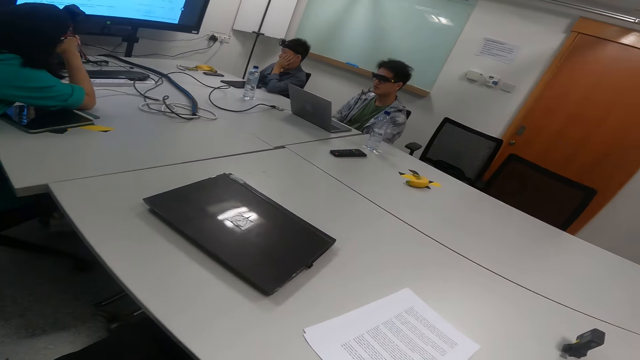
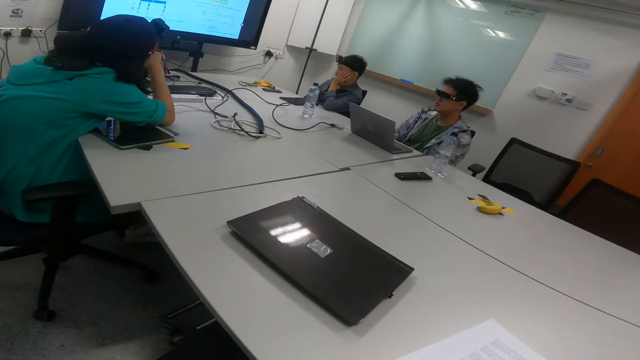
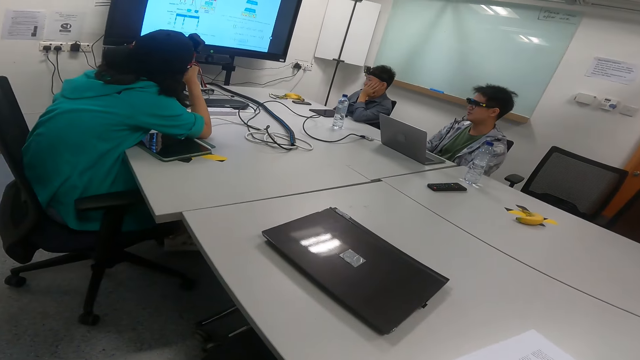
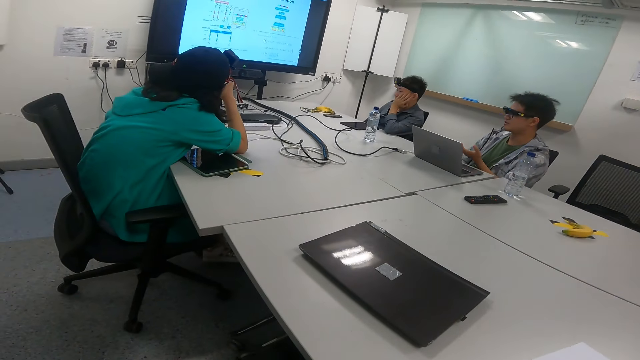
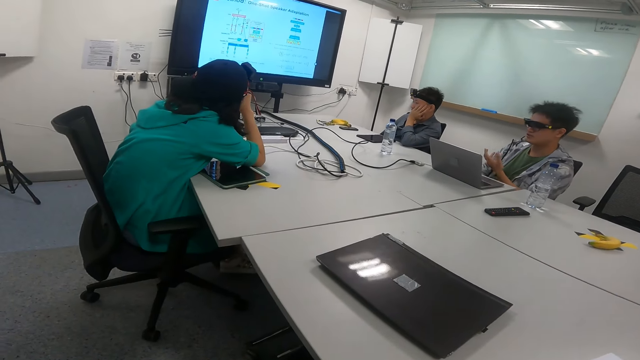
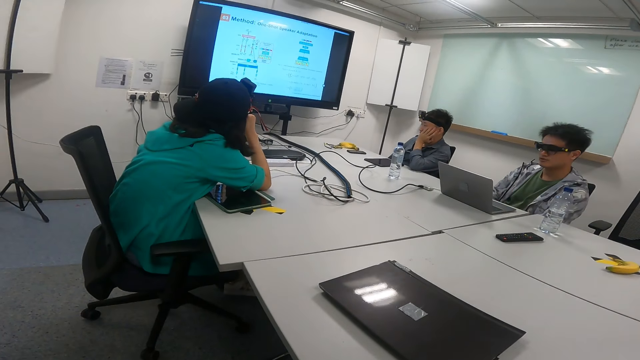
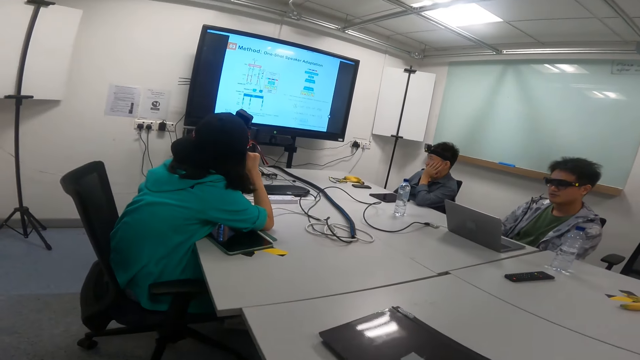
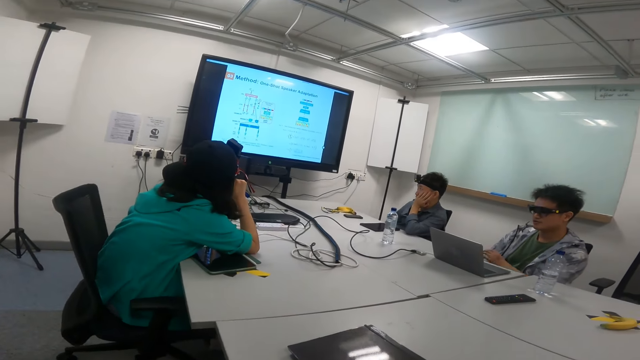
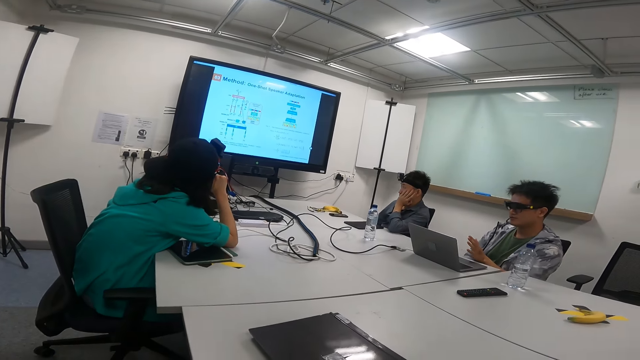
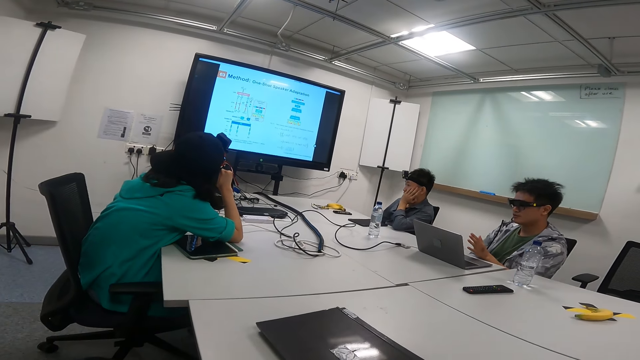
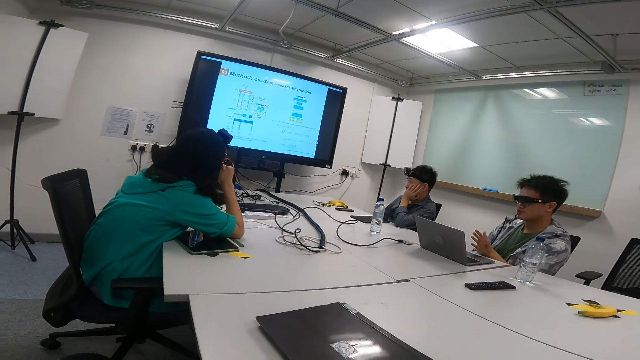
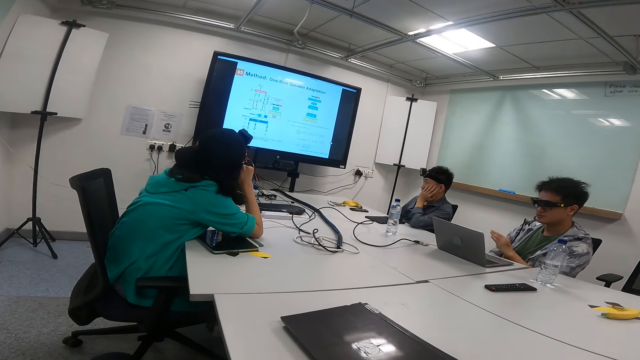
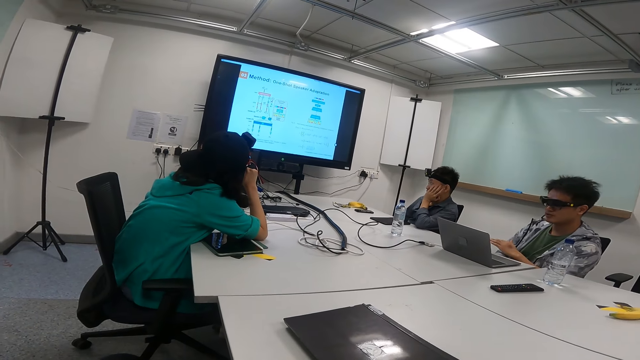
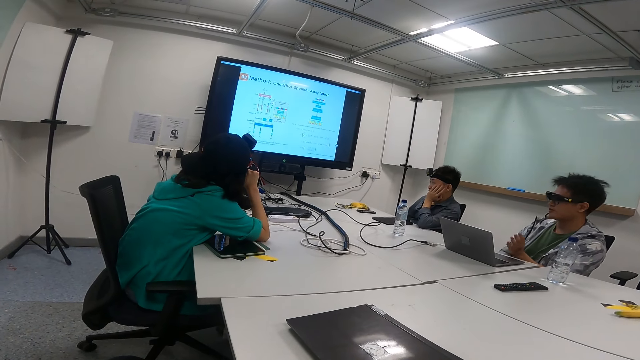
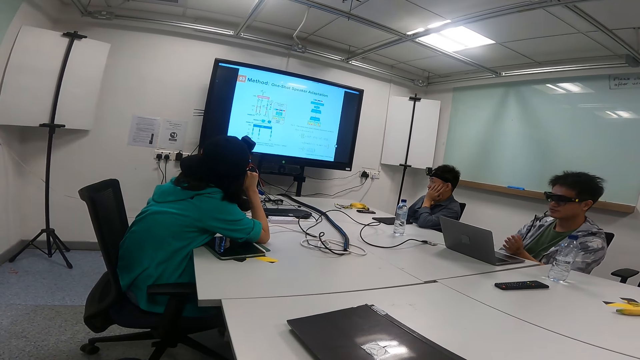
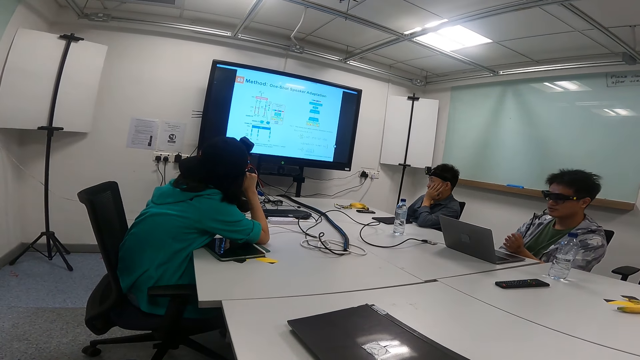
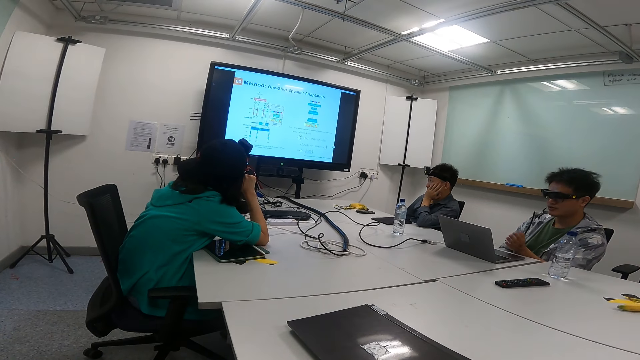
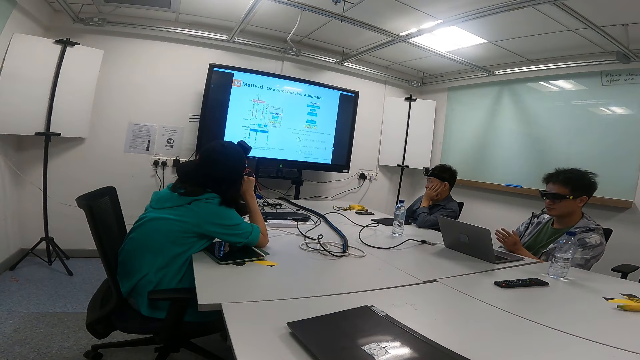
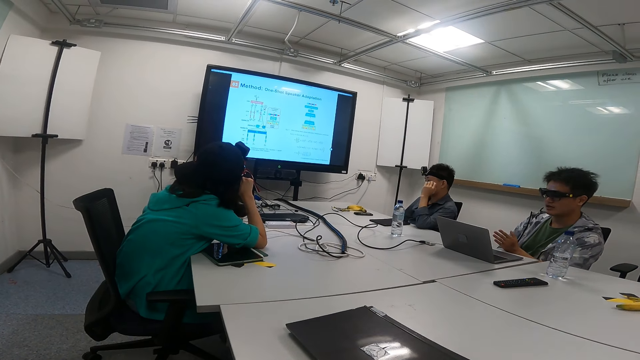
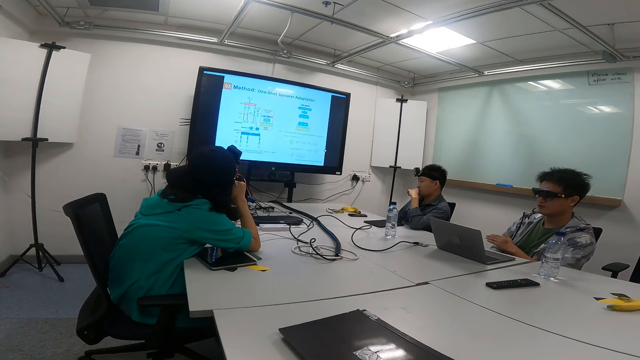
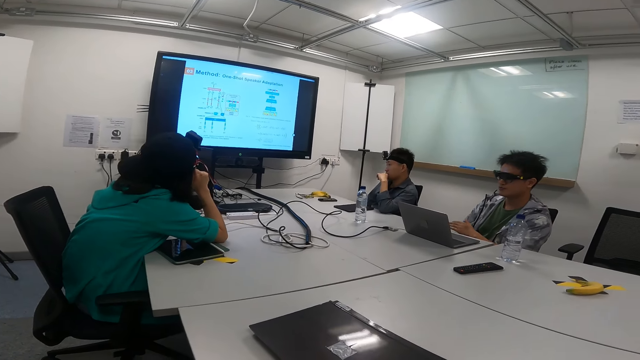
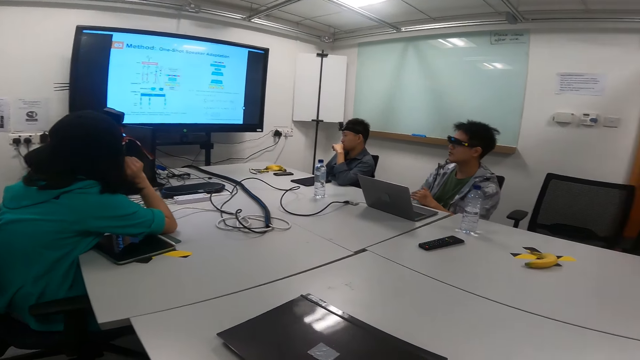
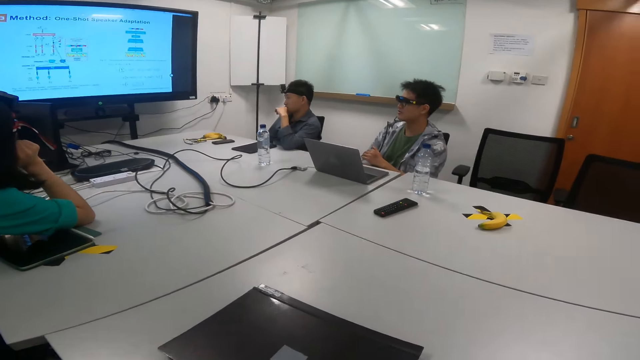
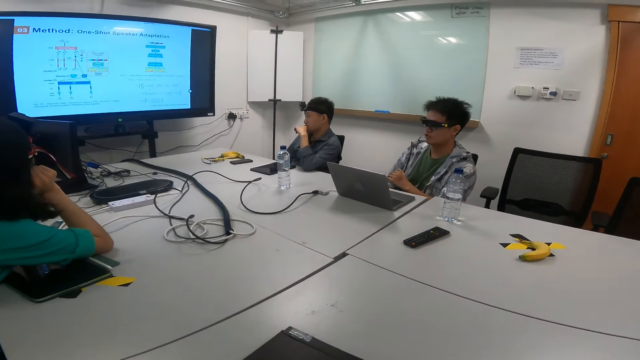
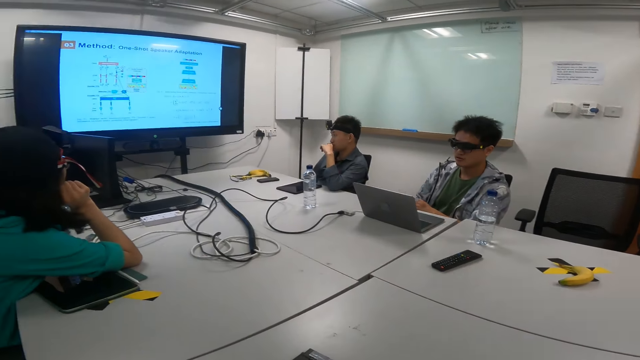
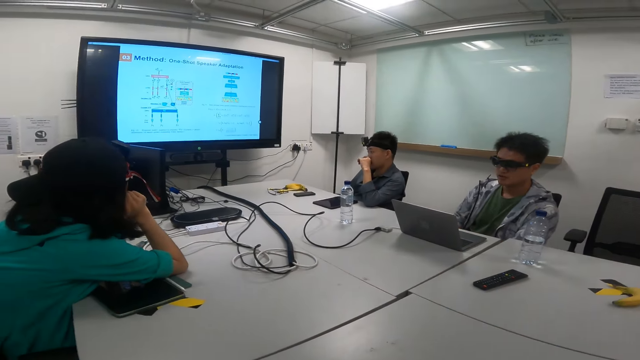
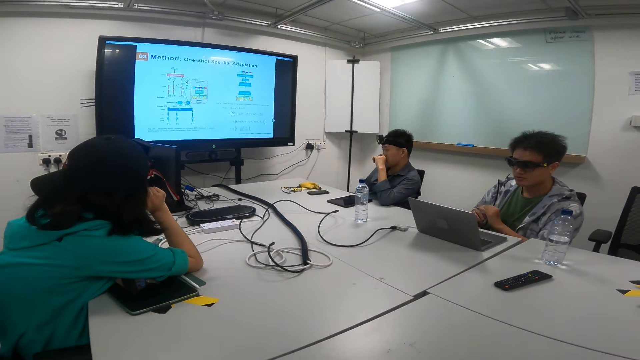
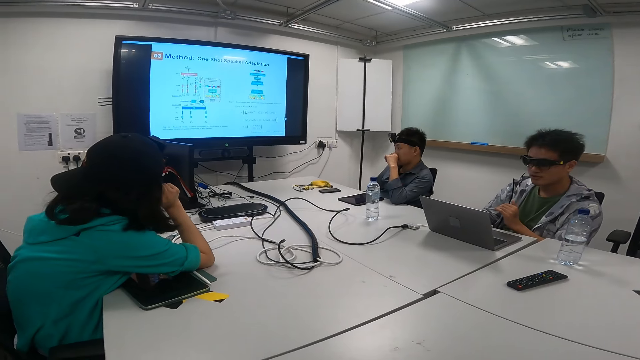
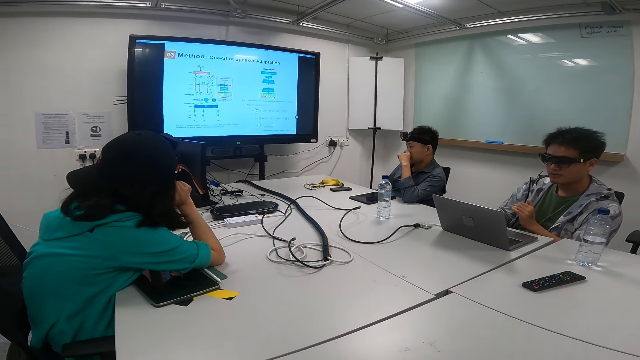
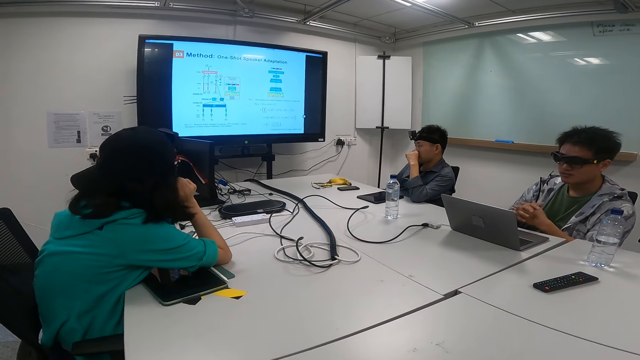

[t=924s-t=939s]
A person moves the hand from the head. The camera wearer moves the hand over the table.

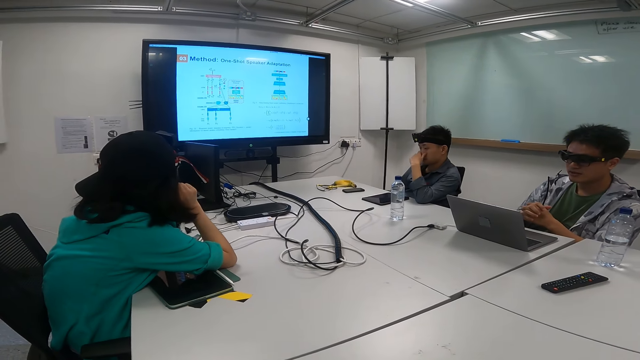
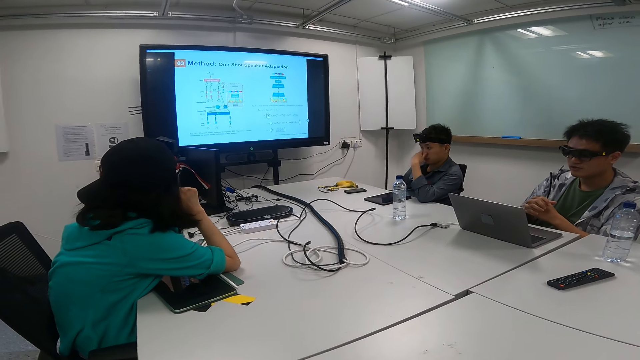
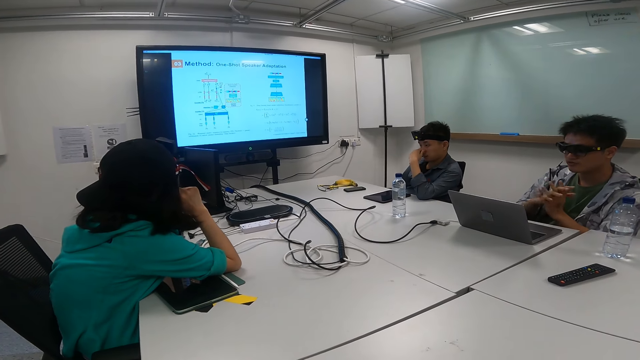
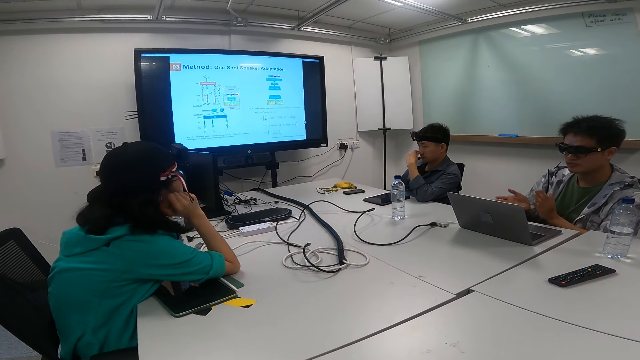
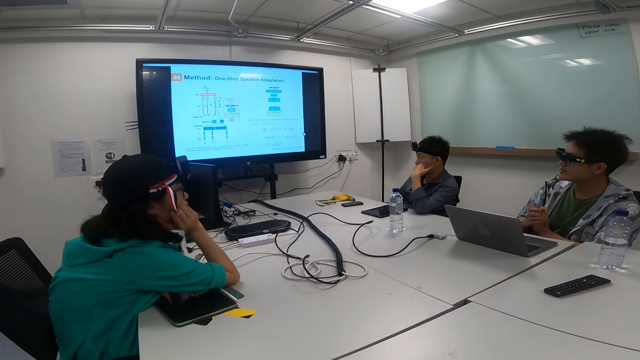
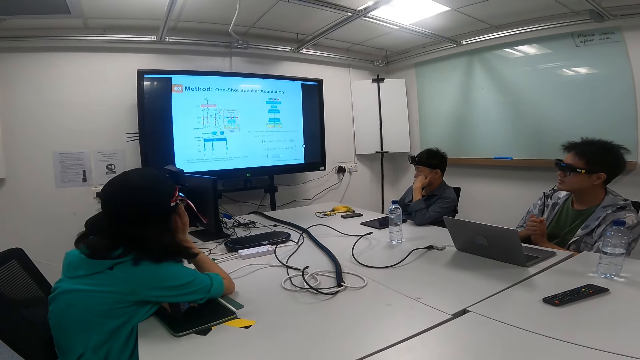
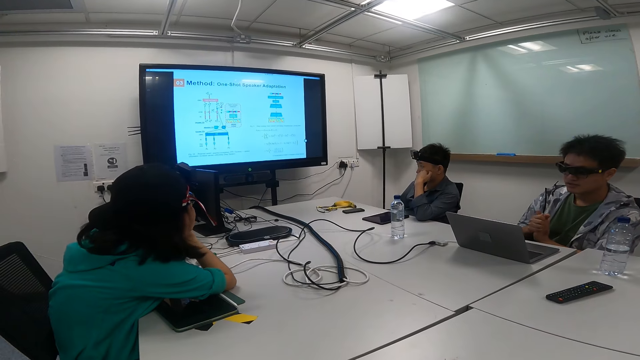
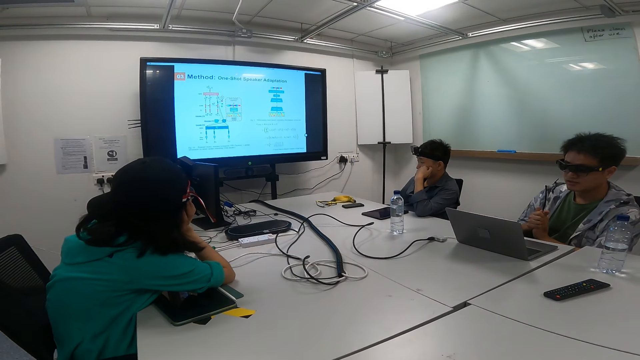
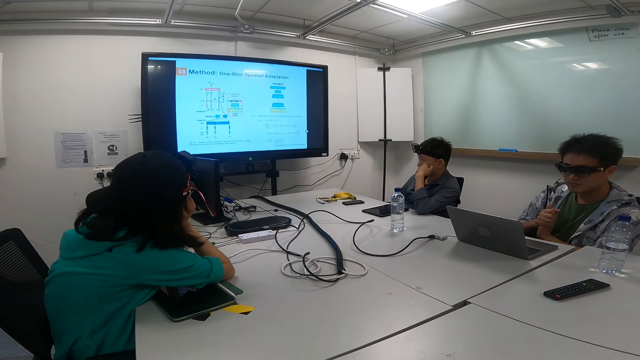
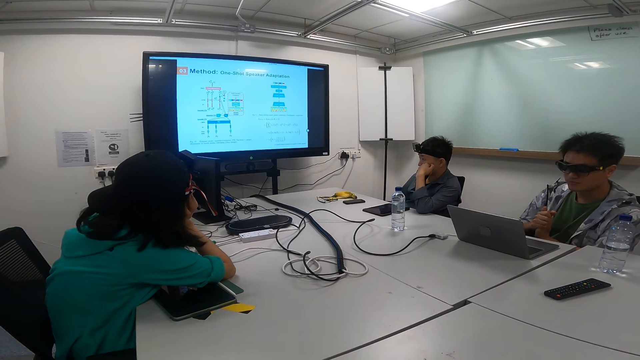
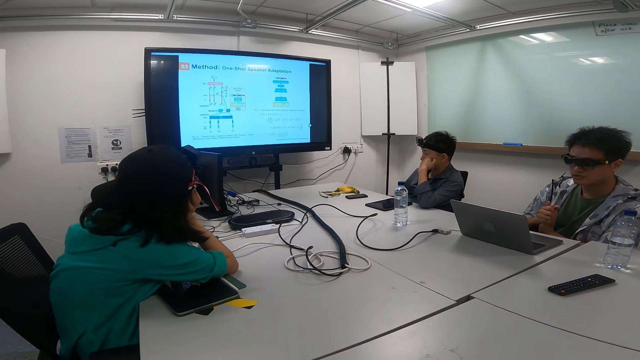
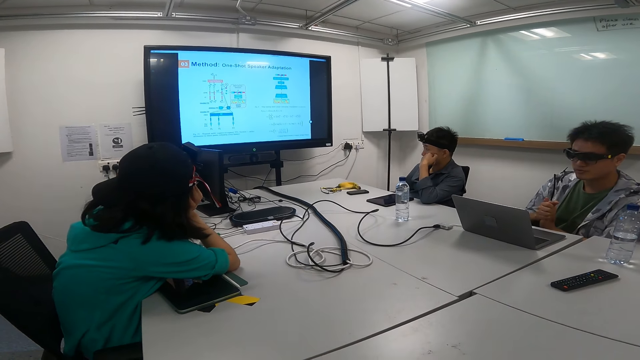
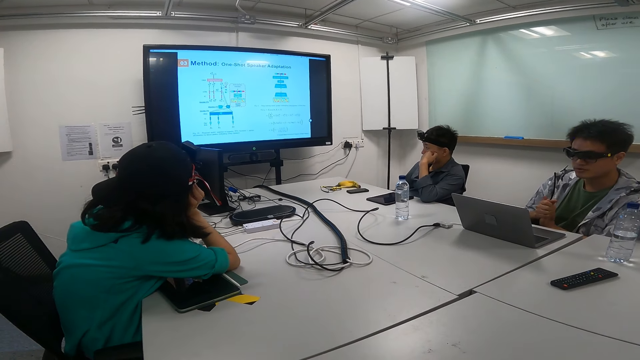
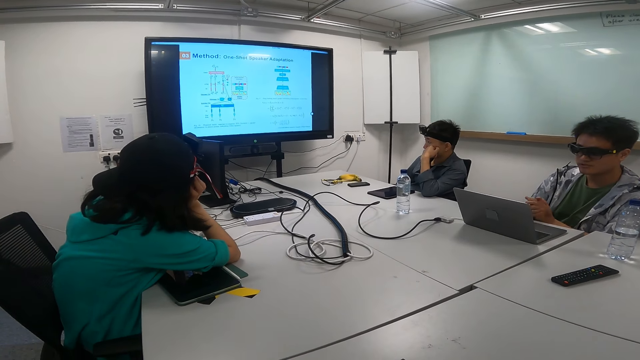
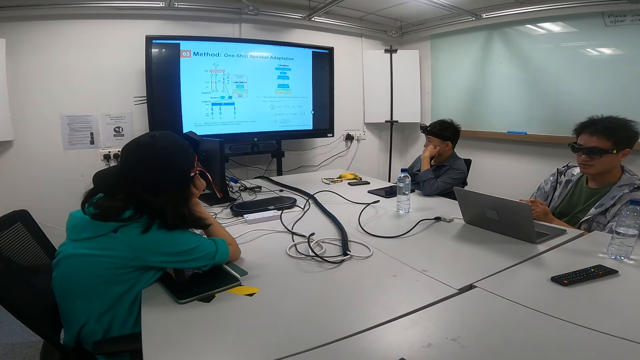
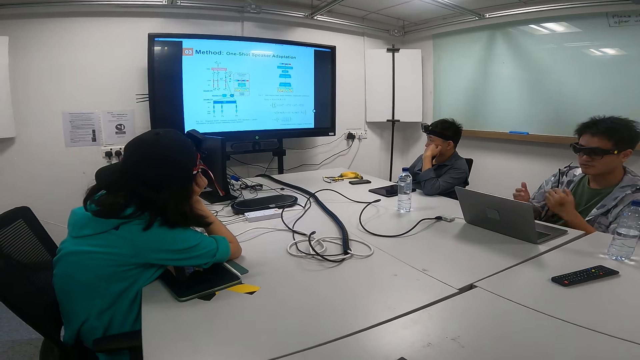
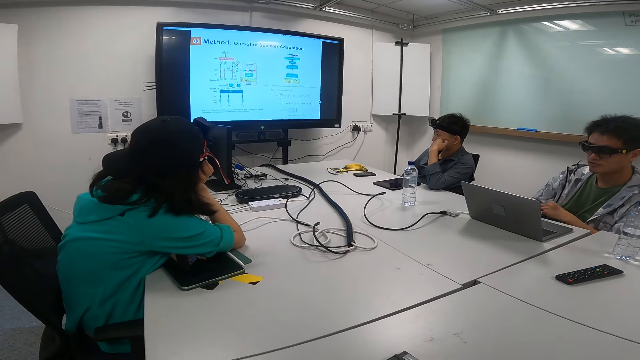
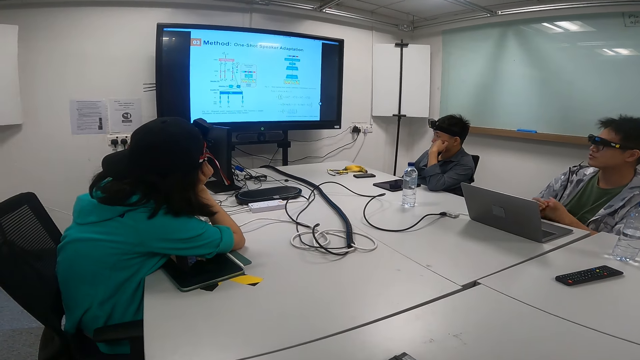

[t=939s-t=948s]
A person puts the hand on the table.
